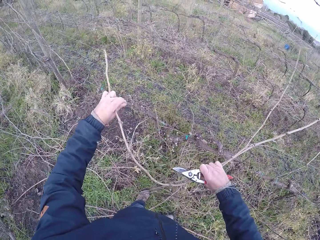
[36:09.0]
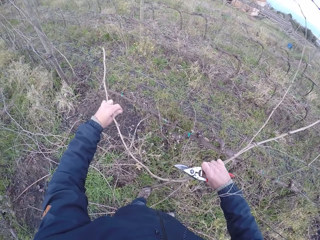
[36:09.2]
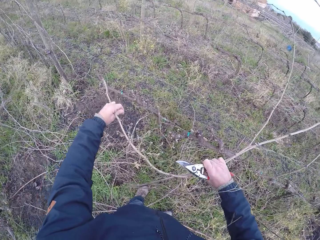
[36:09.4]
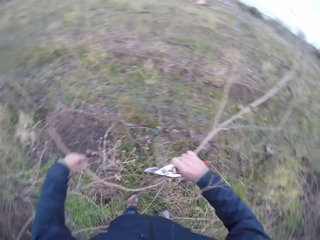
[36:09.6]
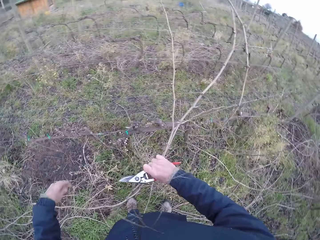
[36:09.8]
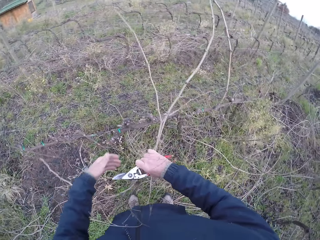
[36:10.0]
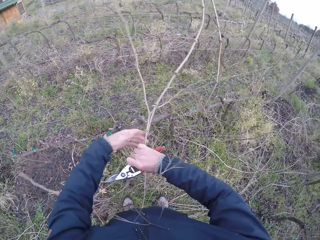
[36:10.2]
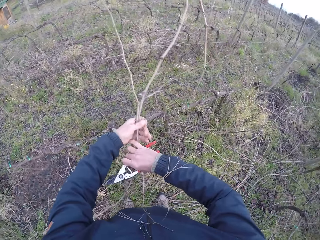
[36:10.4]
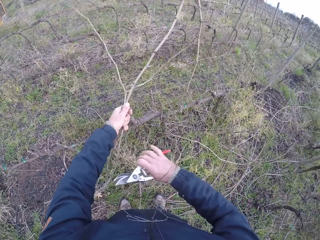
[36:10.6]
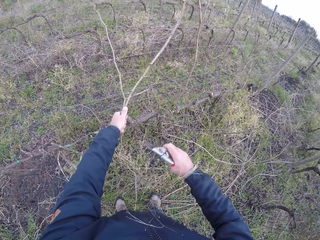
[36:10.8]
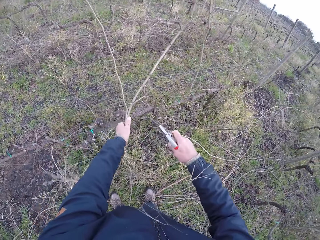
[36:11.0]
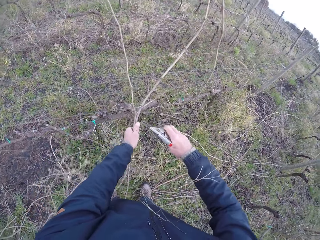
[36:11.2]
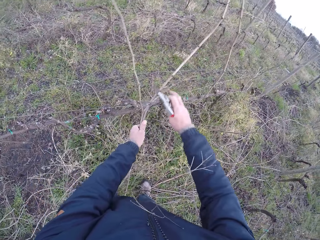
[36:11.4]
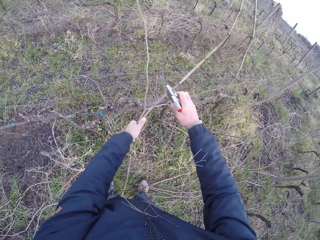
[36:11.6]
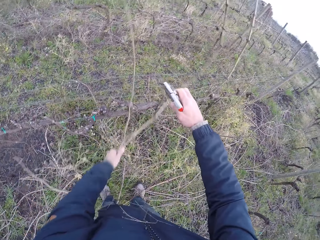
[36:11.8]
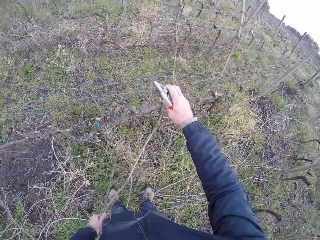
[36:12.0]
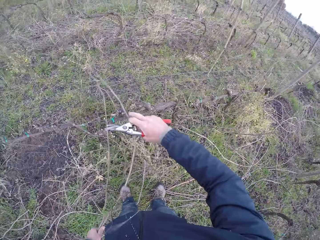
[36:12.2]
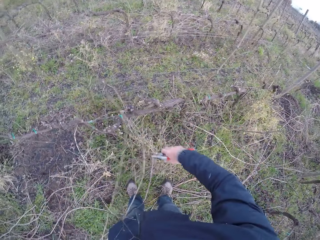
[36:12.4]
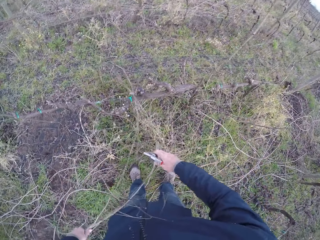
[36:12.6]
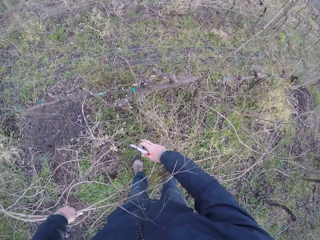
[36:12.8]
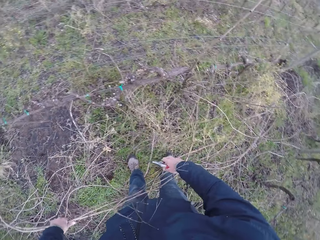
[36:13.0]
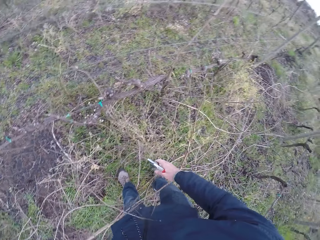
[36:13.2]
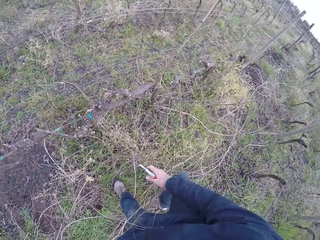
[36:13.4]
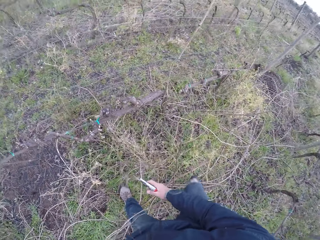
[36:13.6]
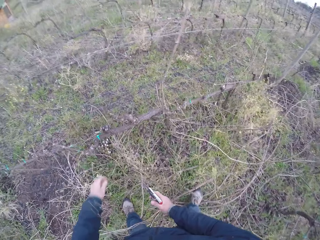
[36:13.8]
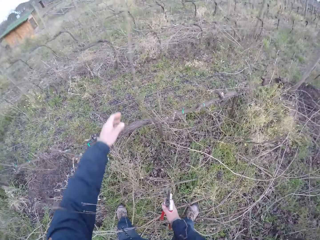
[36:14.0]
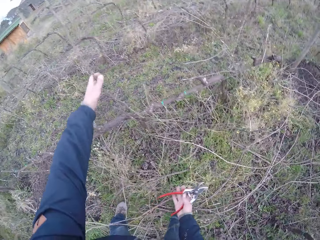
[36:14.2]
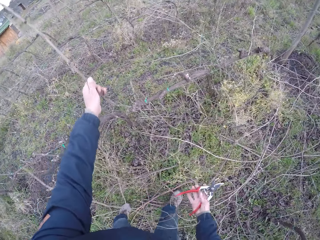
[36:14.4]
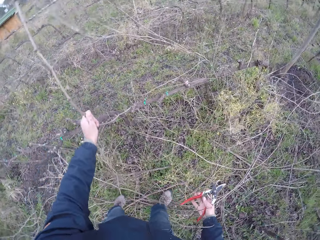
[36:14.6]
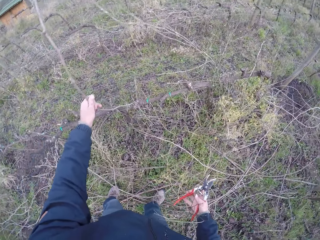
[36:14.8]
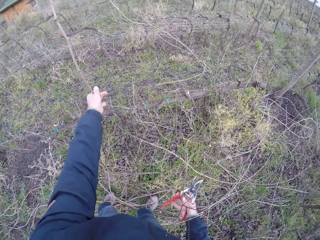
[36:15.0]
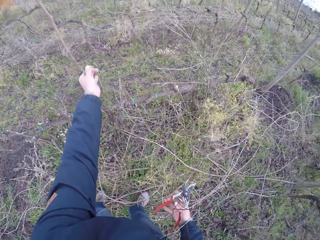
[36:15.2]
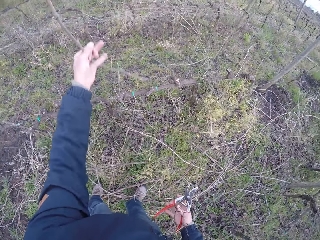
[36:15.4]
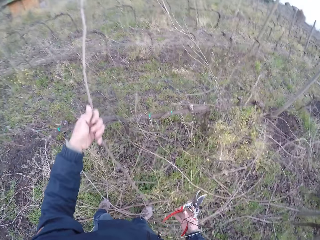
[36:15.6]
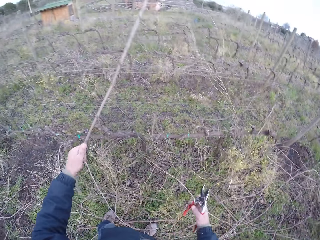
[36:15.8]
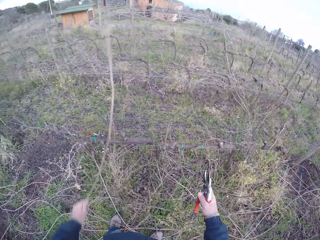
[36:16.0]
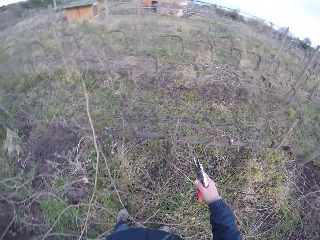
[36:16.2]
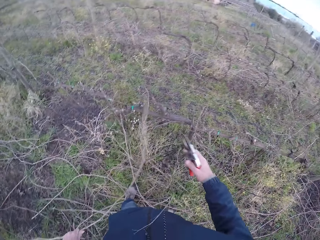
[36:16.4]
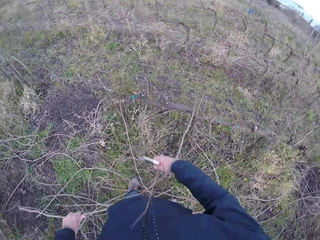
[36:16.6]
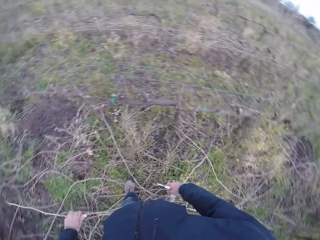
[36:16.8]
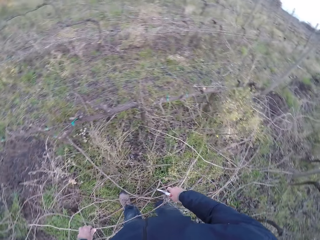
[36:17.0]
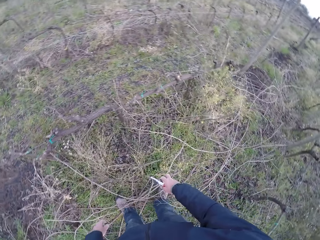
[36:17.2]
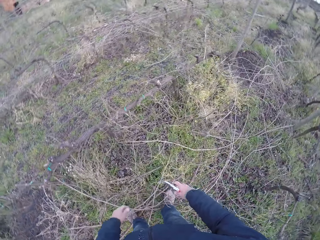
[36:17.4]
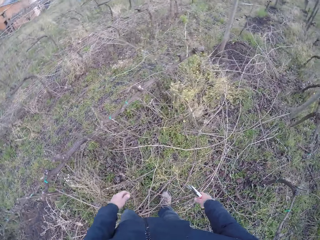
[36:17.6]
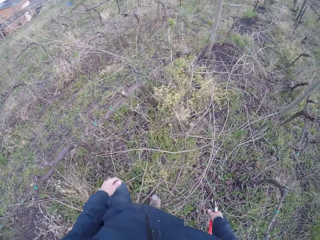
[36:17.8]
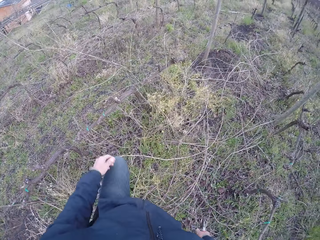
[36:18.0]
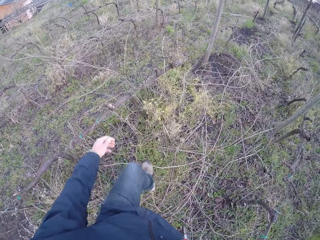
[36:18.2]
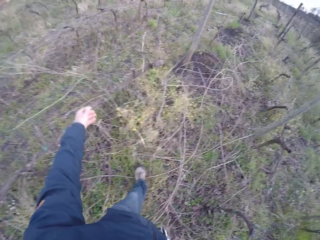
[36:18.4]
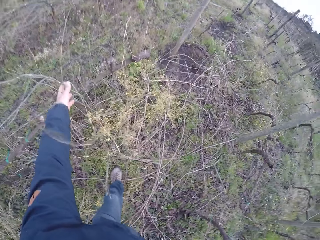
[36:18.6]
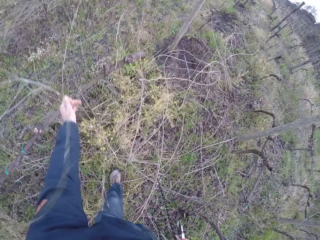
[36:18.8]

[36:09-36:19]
The camera wearer drags the sticks from the barbed wire with his left hand. He drops the sticks in his left hand on the floor. He drags a stick from the barbed wire with his left hand. He drops the sticks.

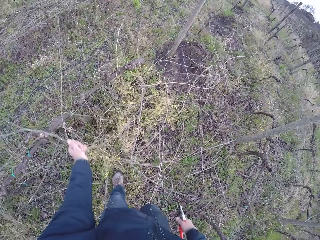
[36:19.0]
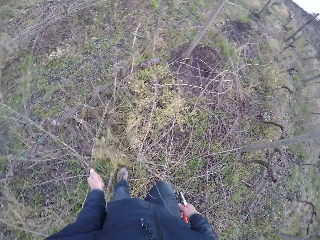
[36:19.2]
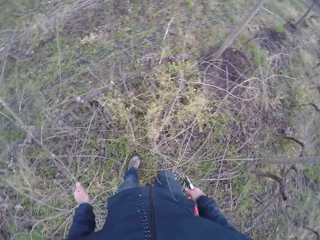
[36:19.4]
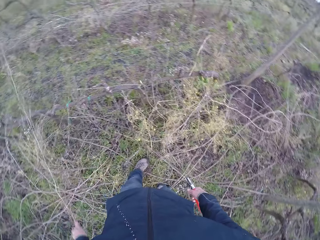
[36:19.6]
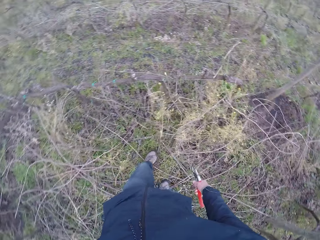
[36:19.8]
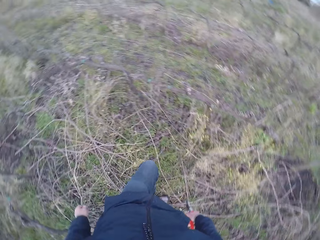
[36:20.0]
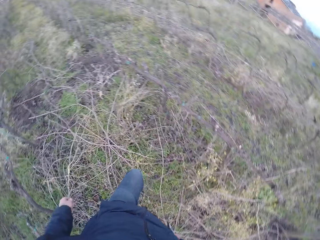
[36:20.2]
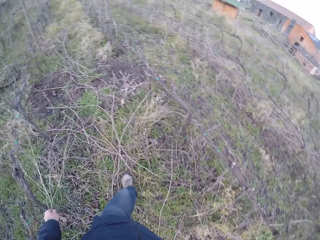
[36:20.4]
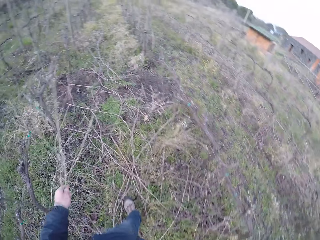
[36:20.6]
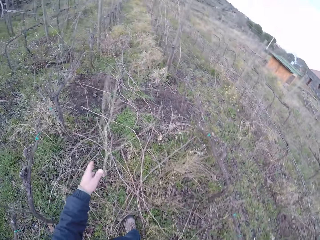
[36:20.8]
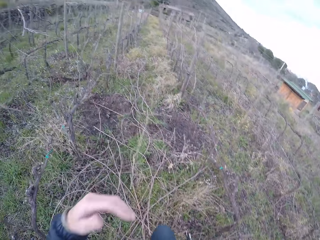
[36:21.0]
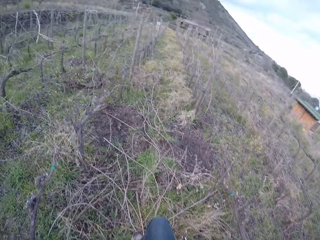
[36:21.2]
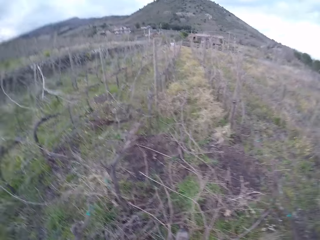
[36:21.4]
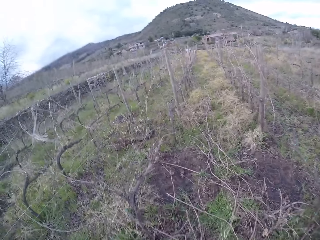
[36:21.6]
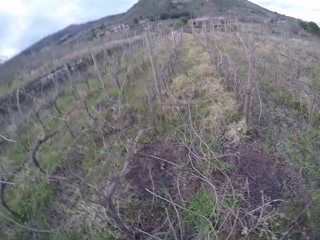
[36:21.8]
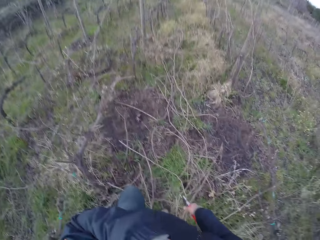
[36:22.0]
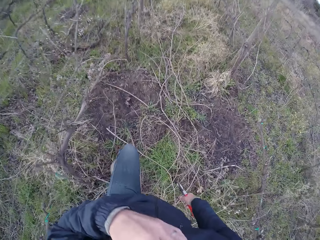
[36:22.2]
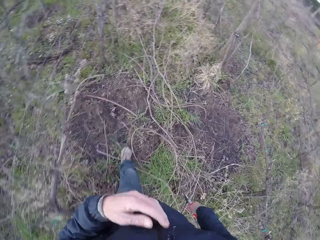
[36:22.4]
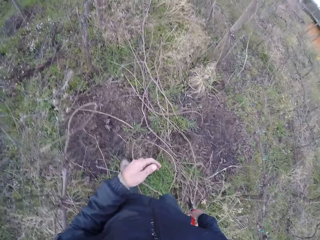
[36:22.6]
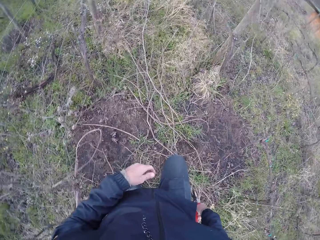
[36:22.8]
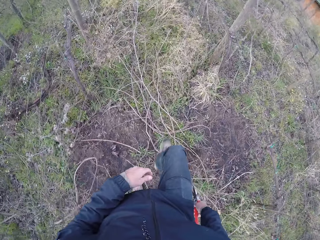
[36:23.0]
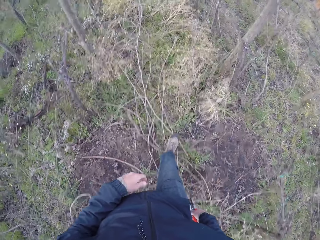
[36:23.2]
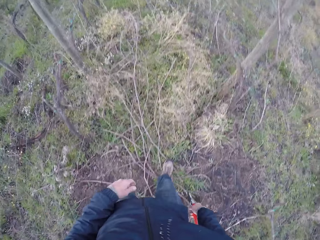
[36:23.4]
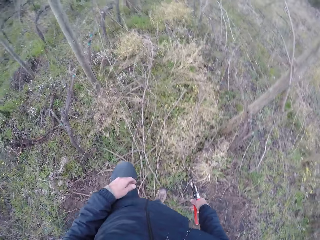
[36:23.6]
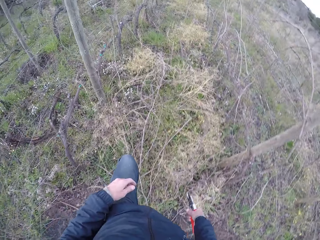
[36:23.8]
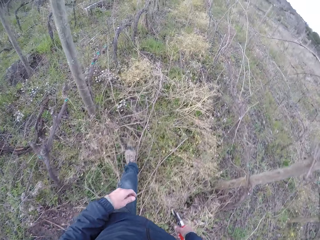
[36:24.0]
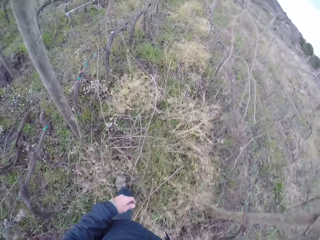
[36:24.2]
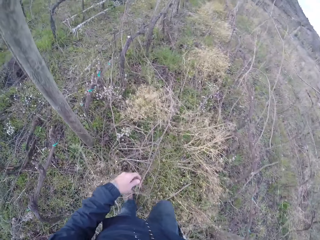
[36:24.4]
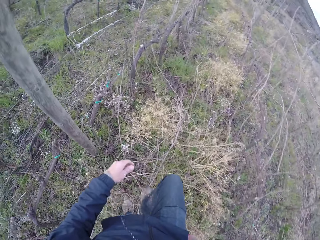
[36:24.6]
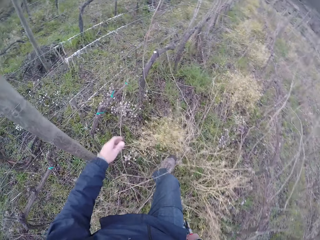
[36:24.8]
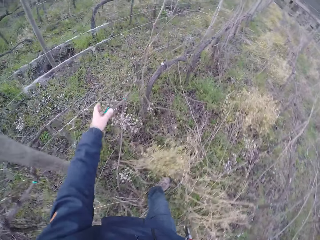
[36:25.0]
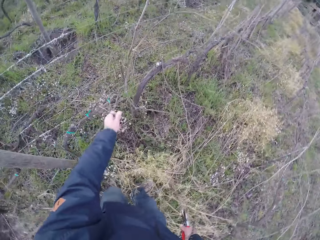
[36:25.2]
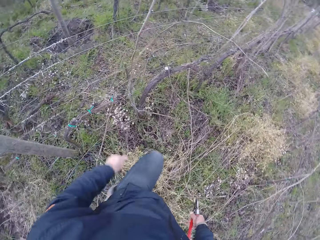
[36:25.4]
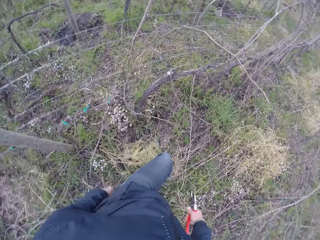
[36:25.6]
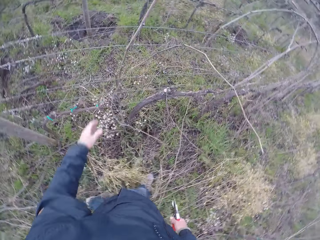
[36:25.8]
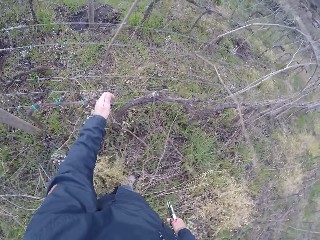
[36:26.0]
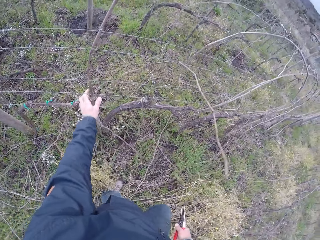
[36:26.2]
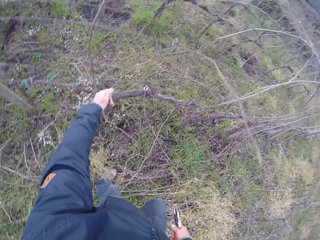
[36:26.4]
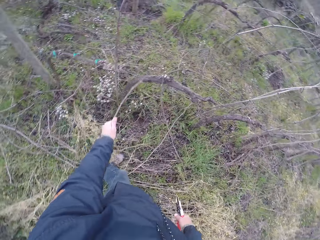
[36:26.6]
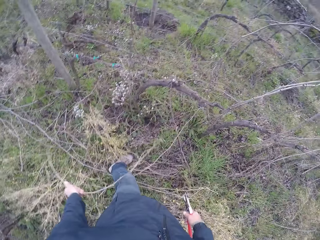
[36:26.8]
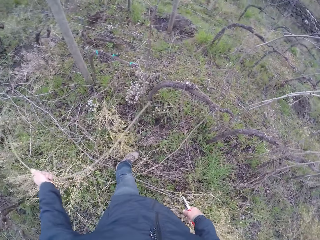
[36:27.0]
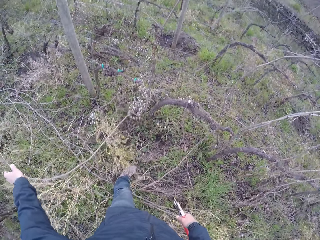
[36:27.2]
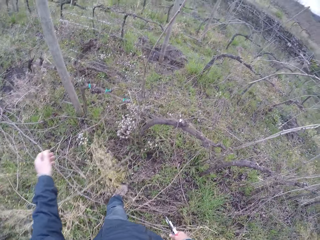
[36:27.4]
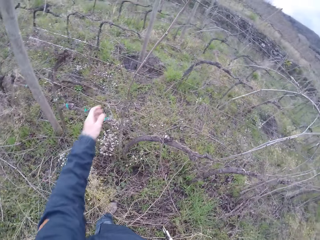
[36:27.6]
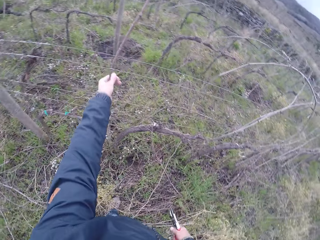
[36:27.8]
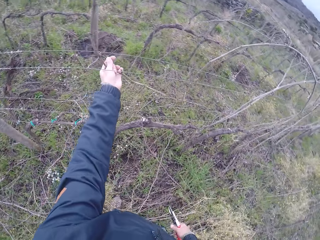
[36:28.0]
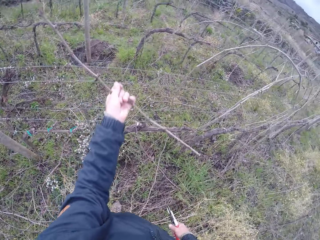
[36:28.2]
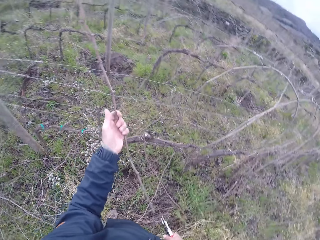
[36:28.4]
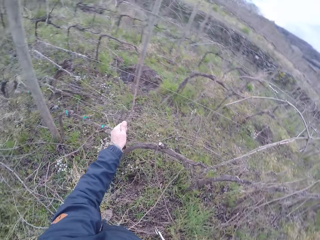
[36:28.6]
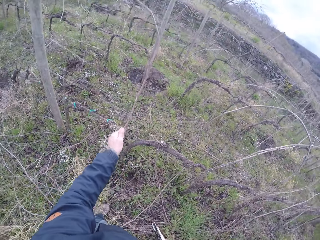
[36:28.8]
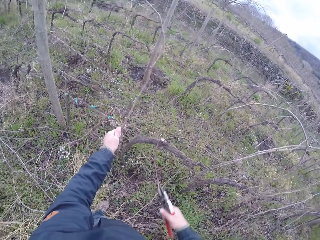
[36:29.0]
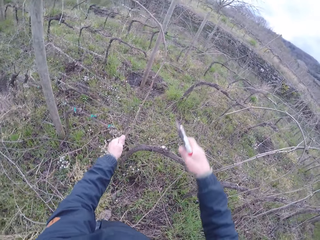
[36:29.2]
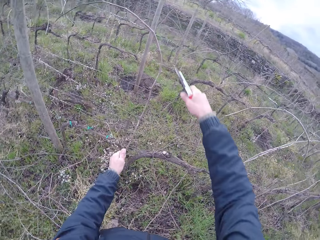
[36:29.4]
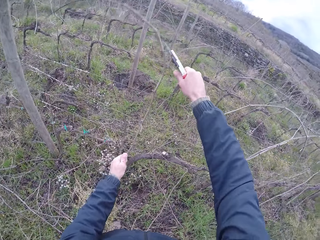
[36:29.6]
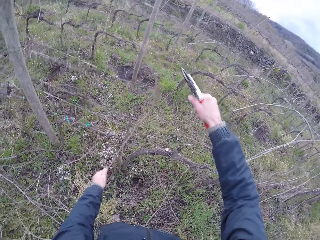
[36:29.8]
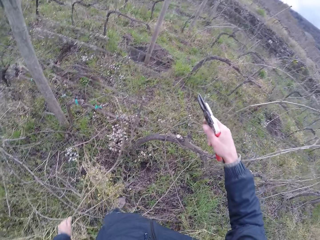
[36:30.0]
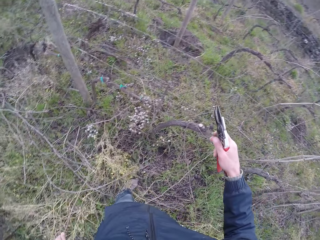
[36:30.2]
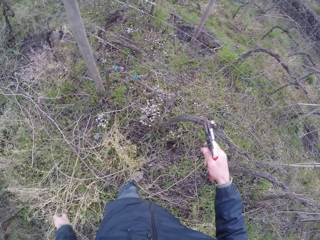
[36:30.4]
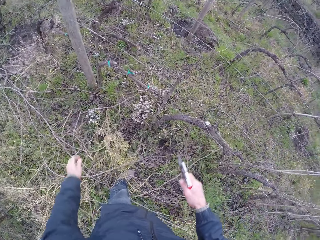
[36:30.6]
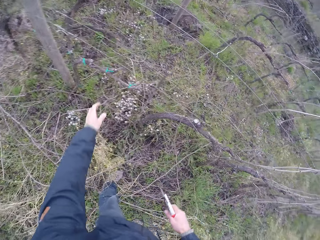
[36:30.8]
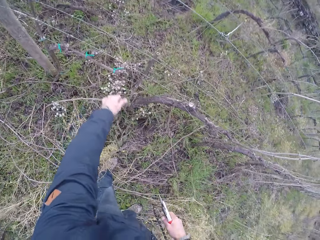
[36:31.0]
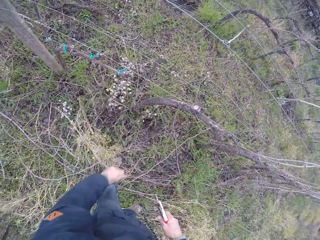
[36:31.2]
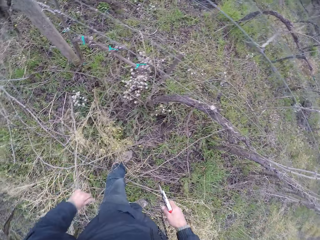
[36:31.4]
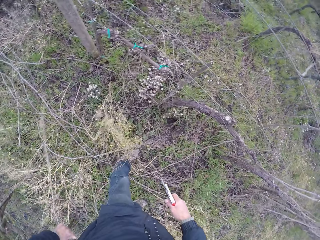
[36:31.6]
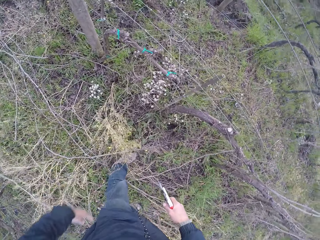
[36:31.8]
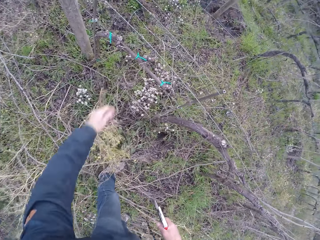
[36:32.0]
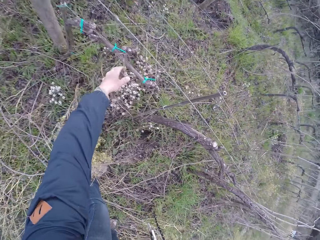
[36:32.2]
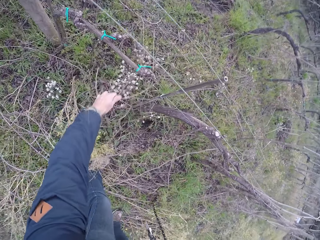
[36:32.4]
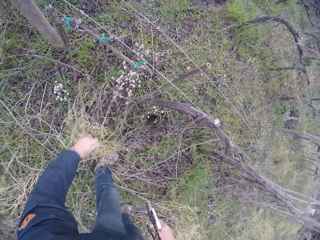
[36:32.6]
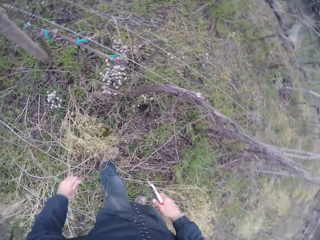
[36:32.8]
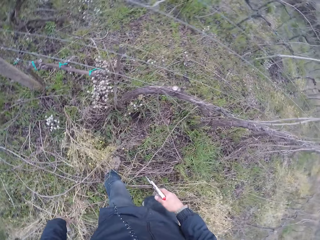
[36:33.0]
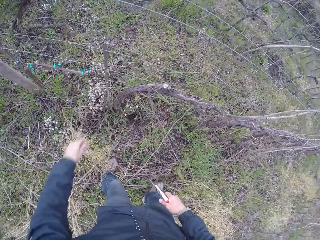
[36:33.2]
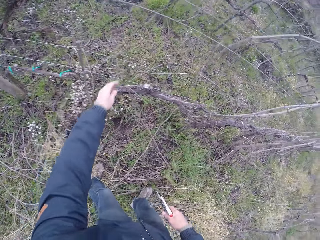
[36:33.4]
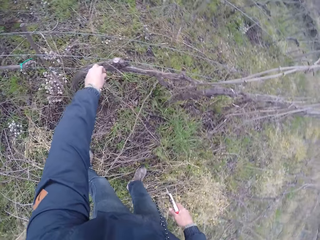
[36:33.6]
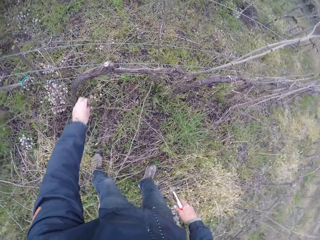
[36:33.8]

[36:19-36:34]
The camera wearer removes the stick on the fence. He drops the twigs on the ground with his left hand. He touches the face. He walks very close to the fence. He removes twigs from the fence with his left hand. He pulls the grass. He drops the twig on the ground with his left hand. He removes the stick on the fence. He holds a twig on the fence with his left hand. He drops the twig on the ground with his left hand. He removes twigs from the fence with his left hand. He pulls the grass. He drops the twig on the ground with his left hand.
